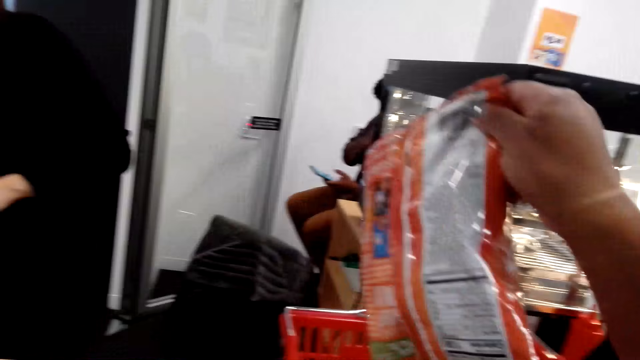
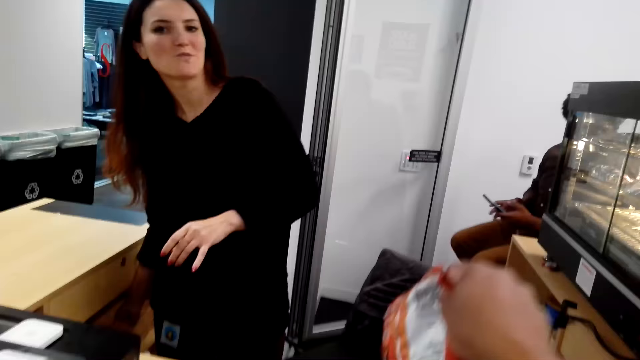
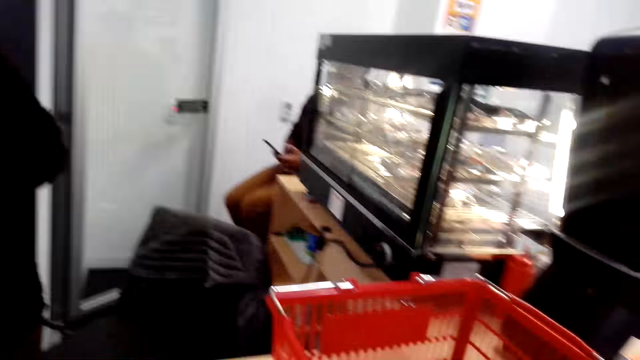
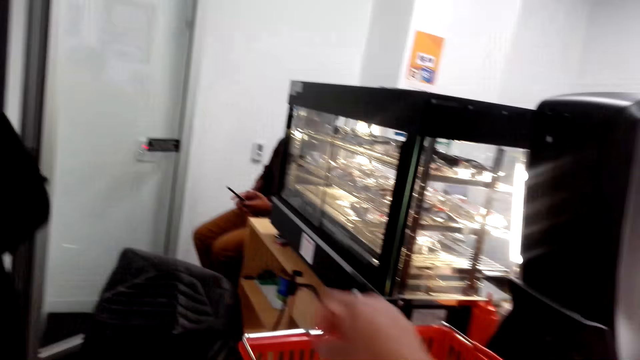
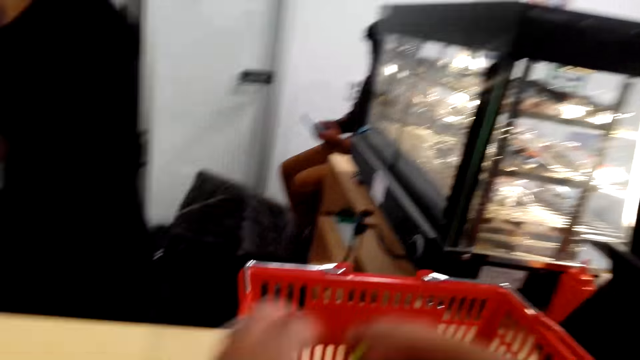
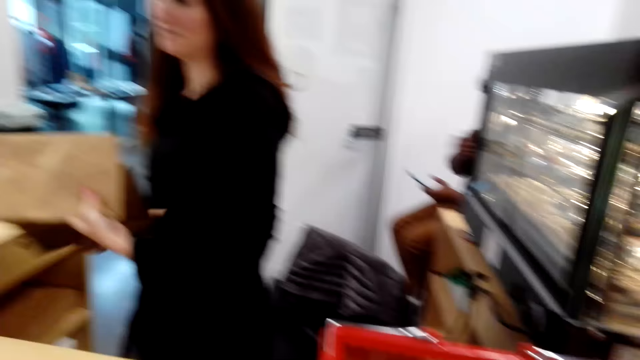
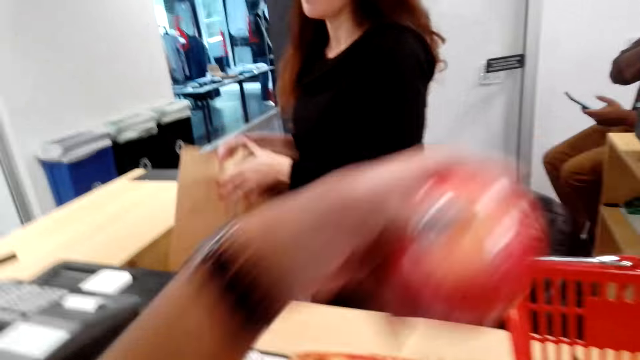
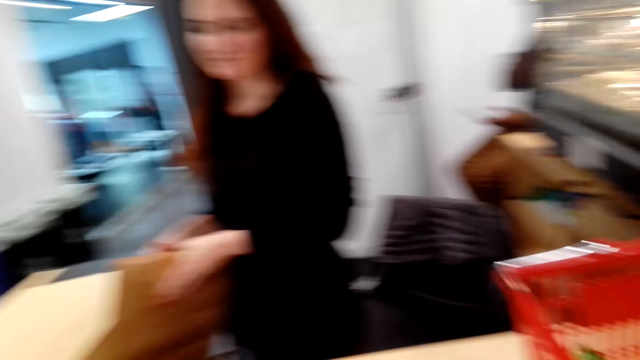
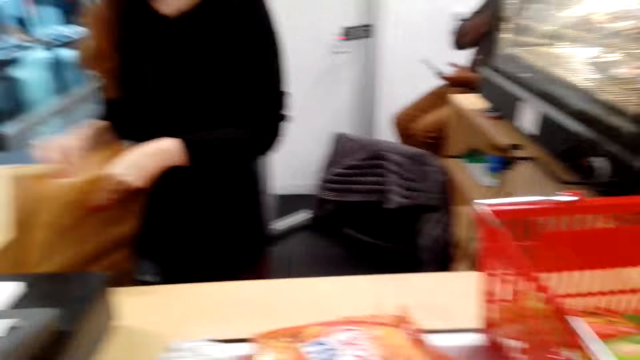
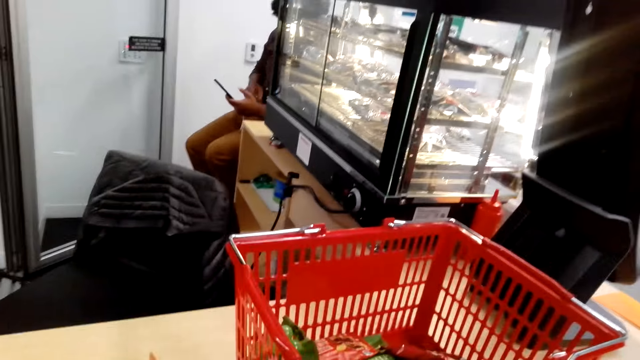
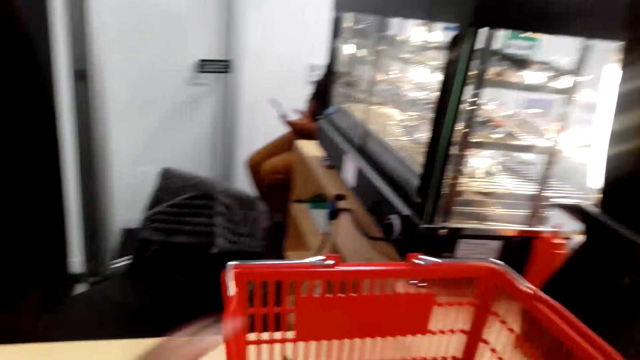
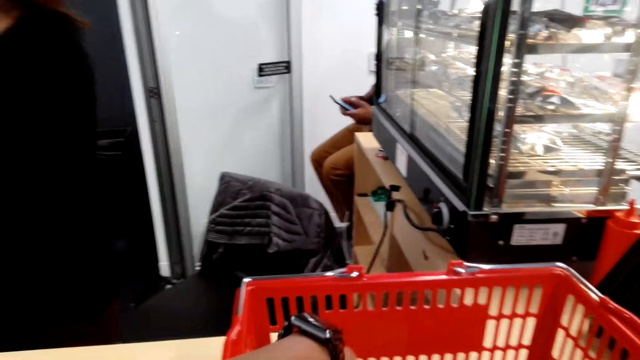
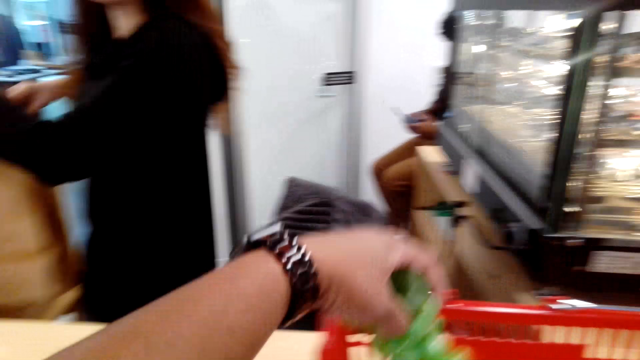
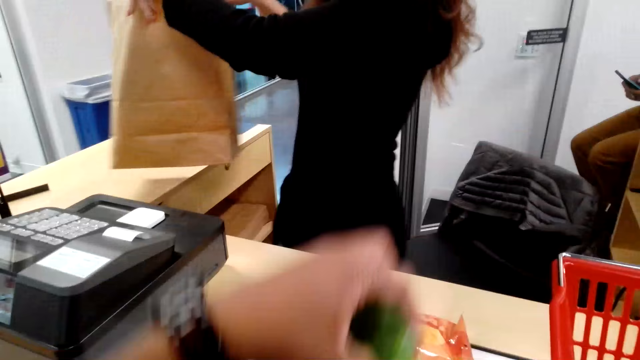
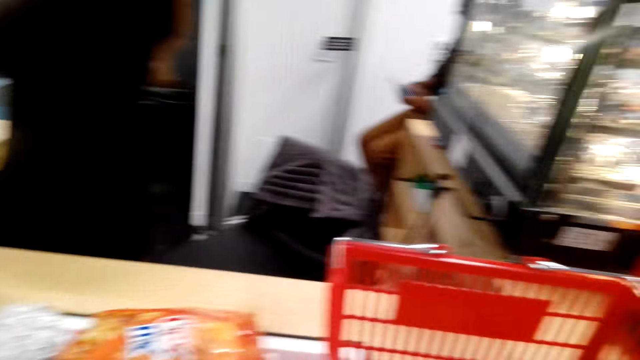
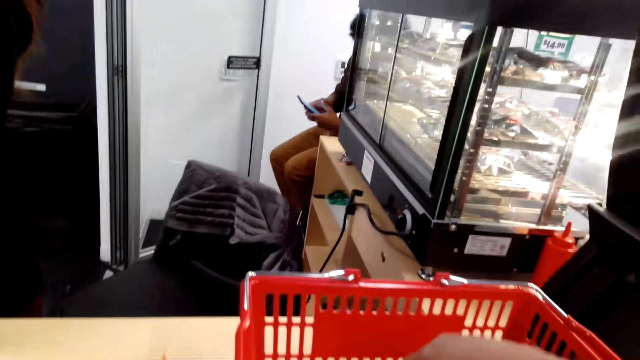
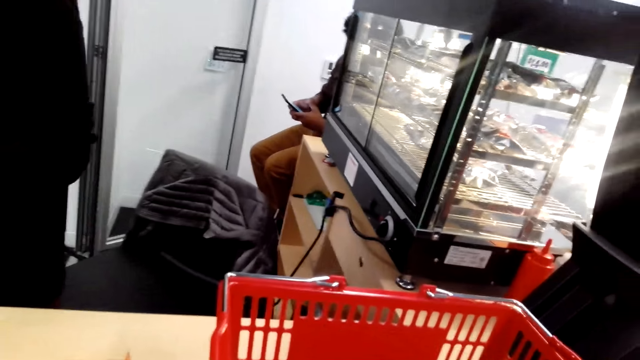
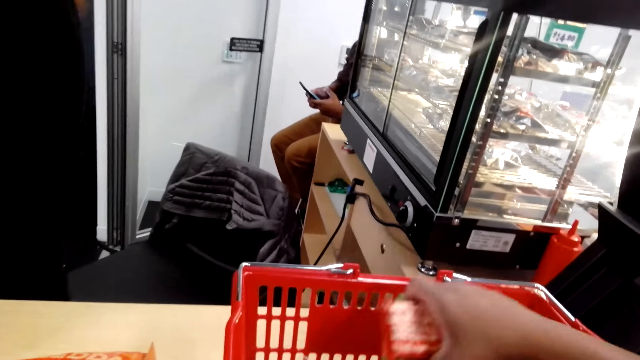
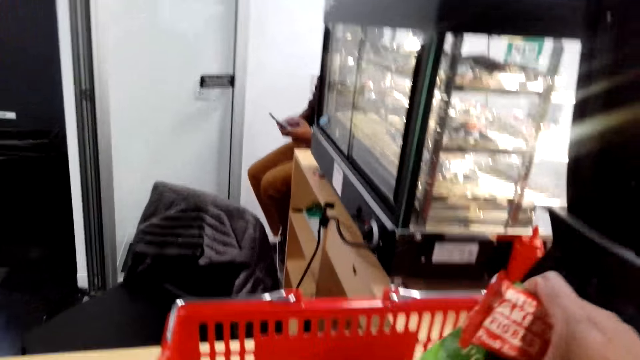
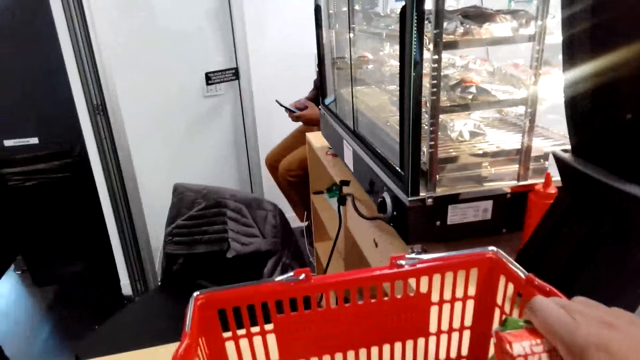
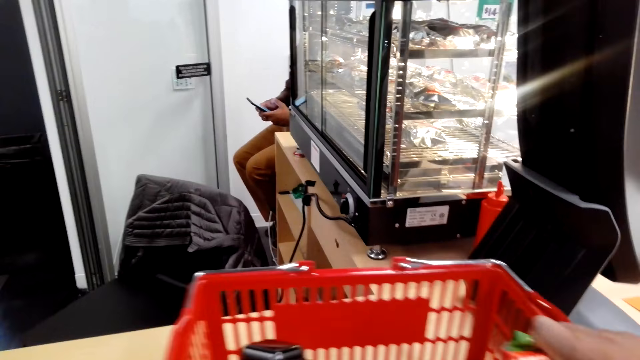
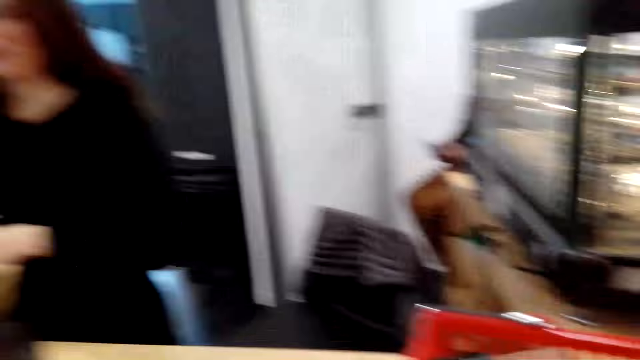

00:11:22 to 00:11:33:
The camera wearer picks a packet from the bucket. They put down the packet on the counter. They pick the green apple fruit. A person places a shopping bag on the counter. The camera wearer puts down the green apple fruit. They pick the grapes. They put down the grapes. They interact with the person and pick a packet.

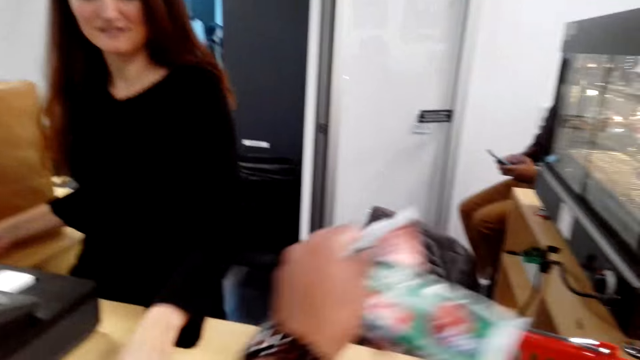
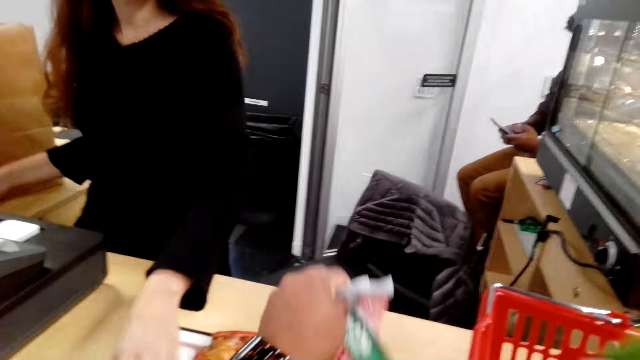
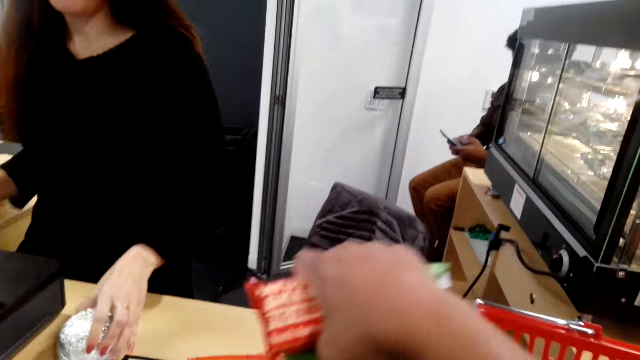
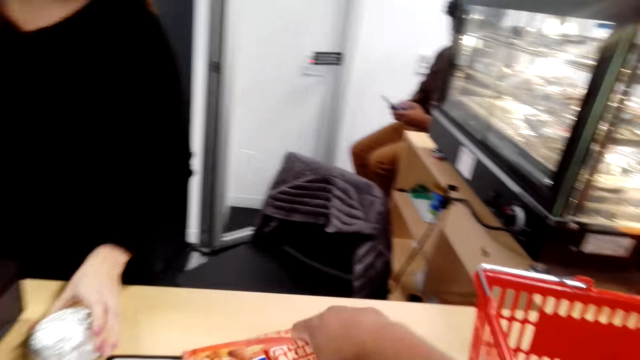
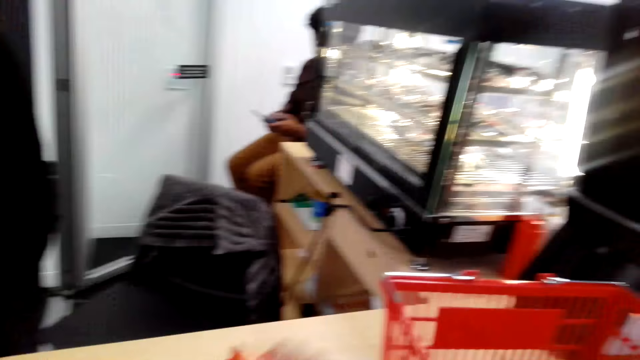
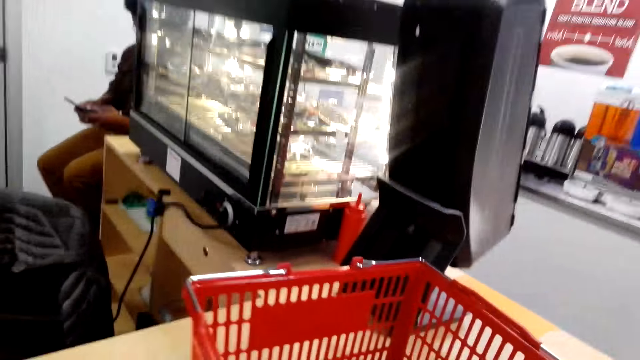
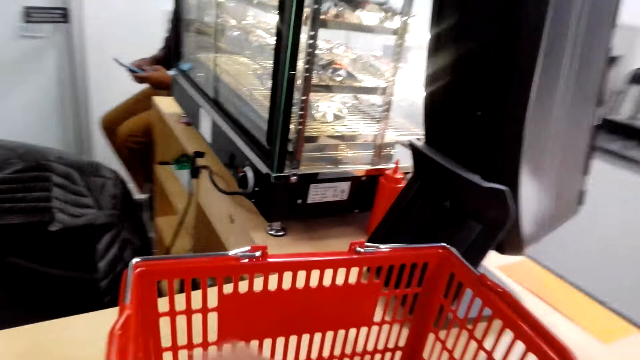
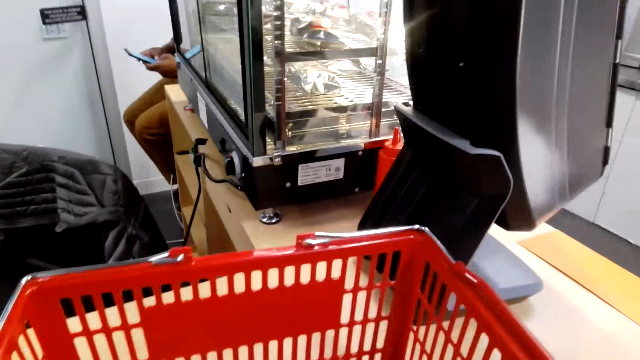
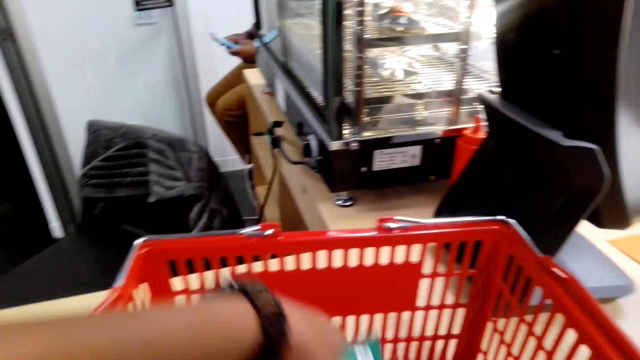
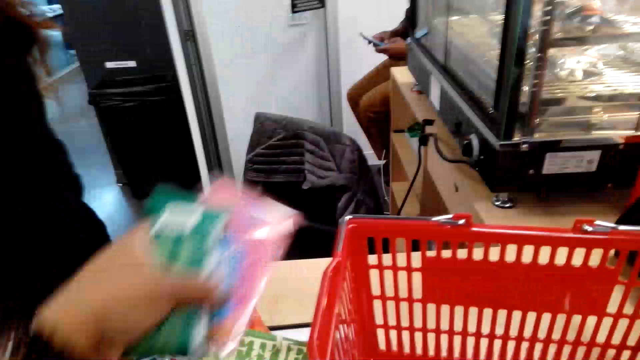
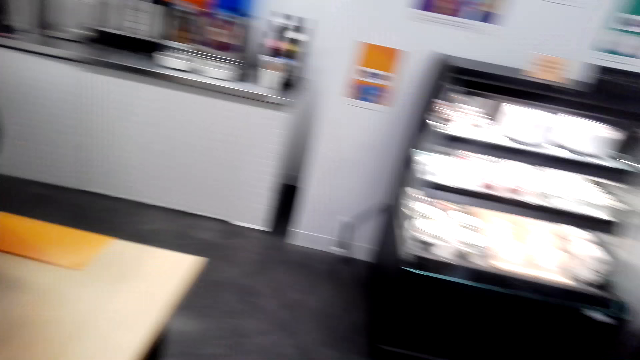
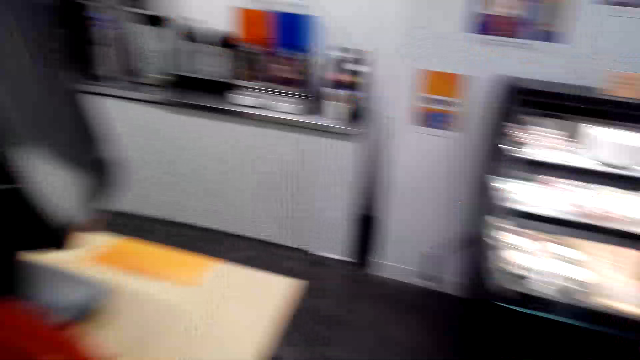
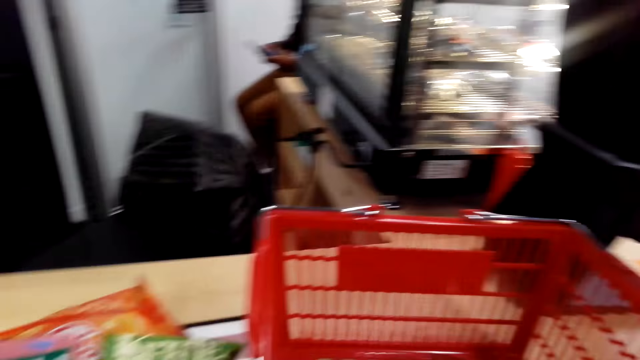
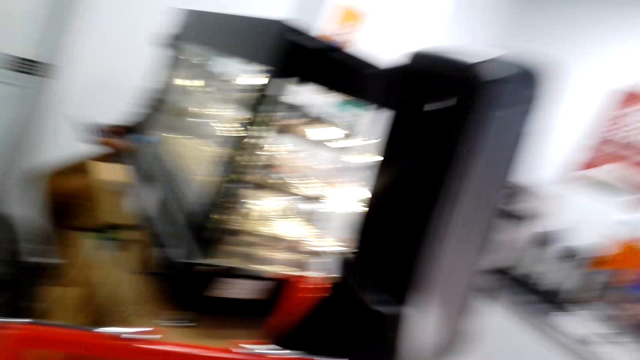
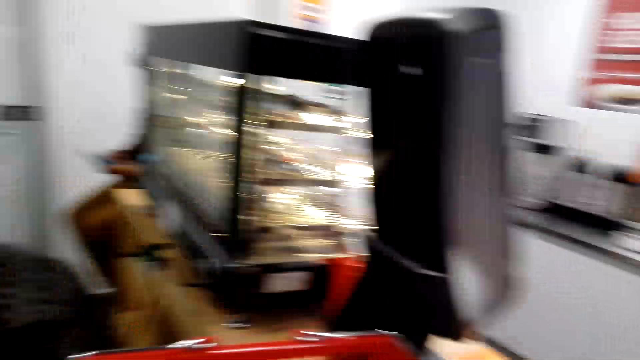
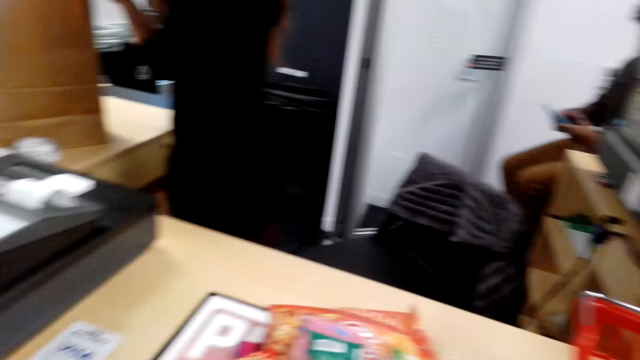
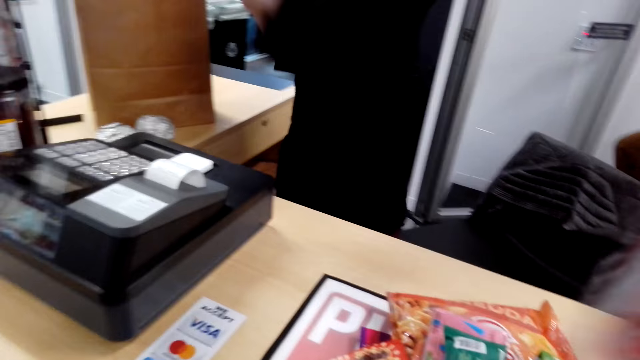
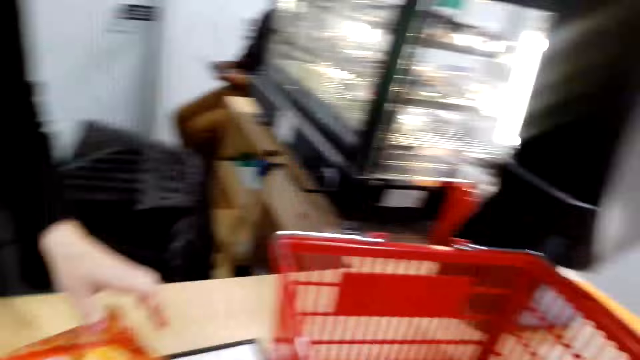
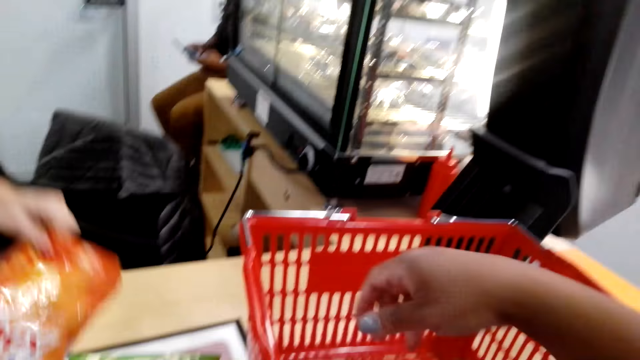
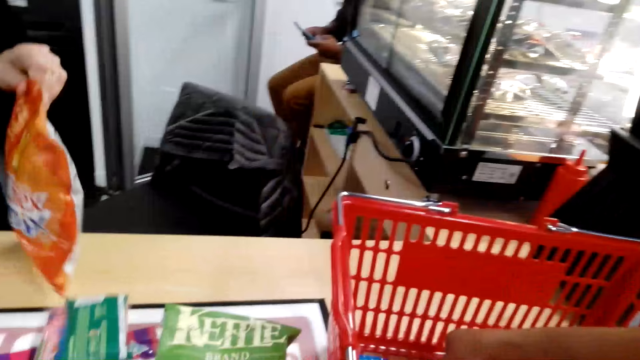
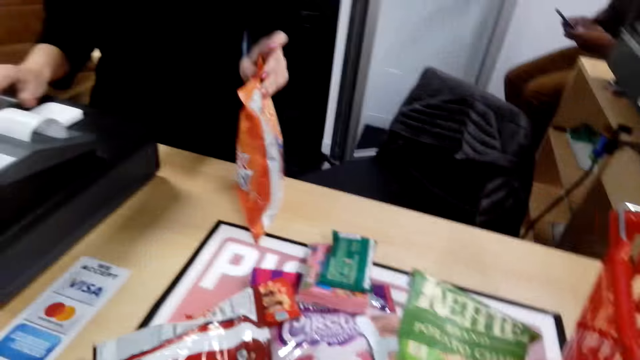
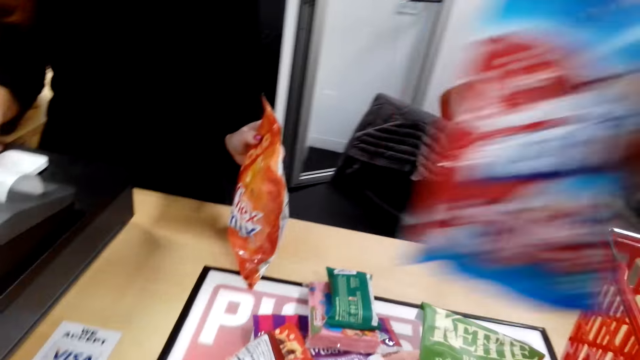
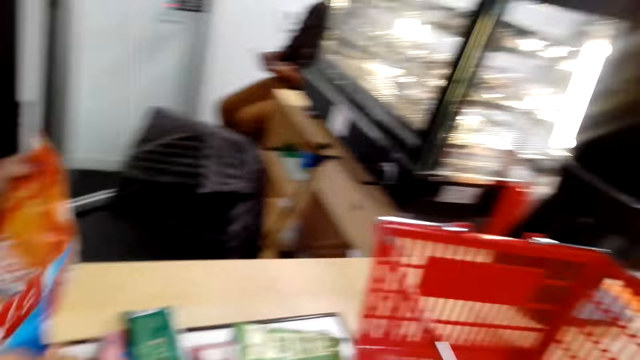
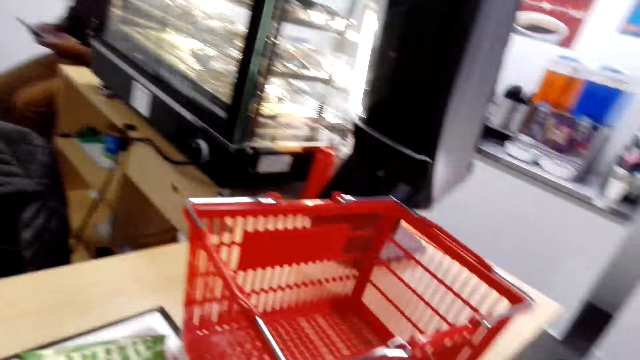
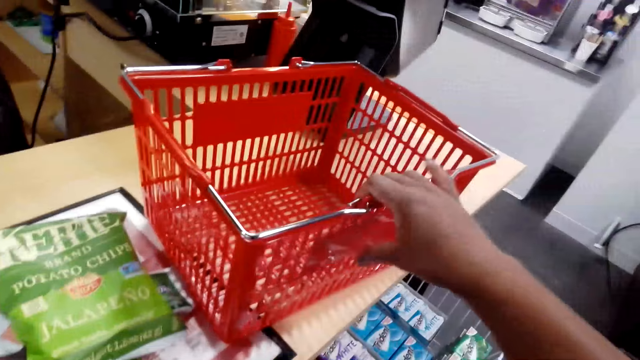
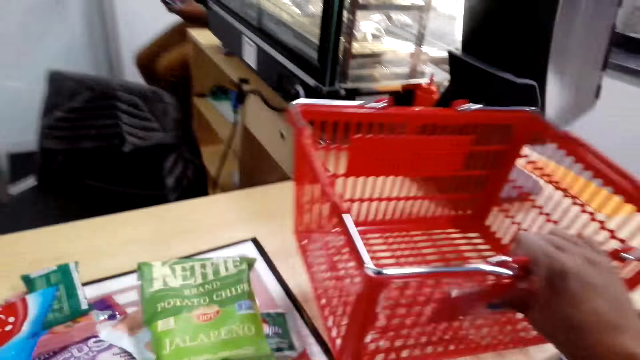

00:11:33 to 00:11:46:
The camera wearer puts down the packet. A person bills the products. The camera wearer interacts with the person and picks a packet. They look around the grocery store and put down the packet. They interact with the person. The person picks the packet. The camera wearer looks around.
